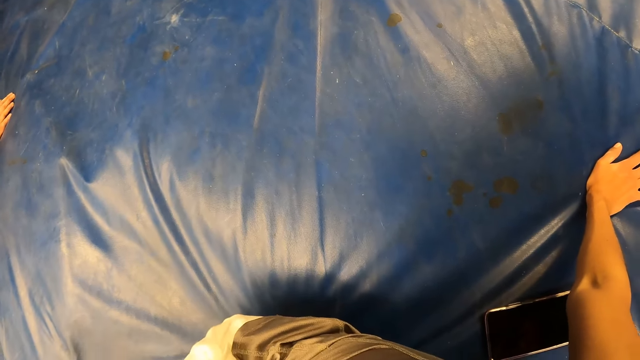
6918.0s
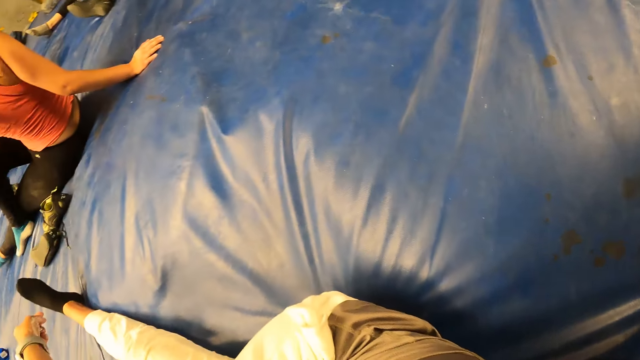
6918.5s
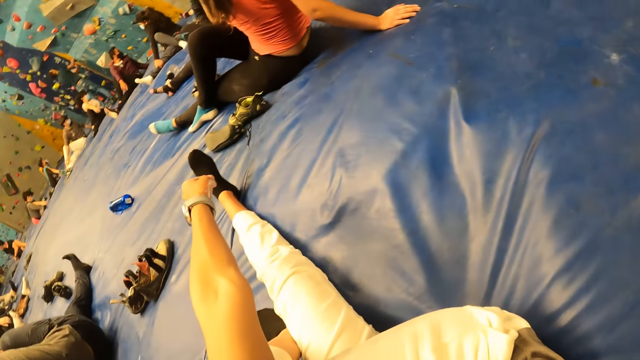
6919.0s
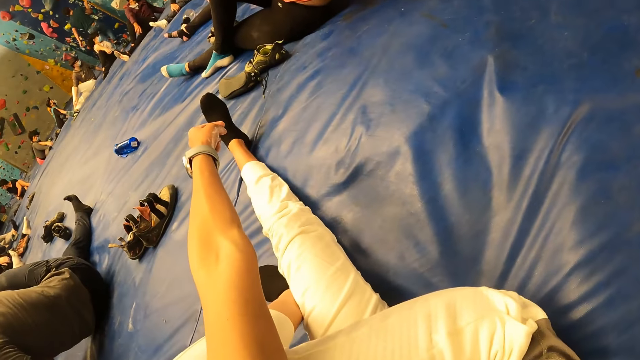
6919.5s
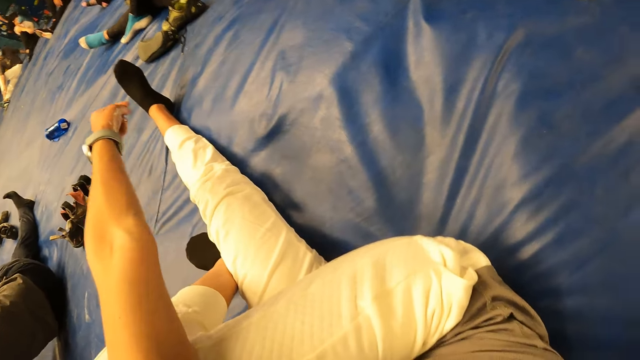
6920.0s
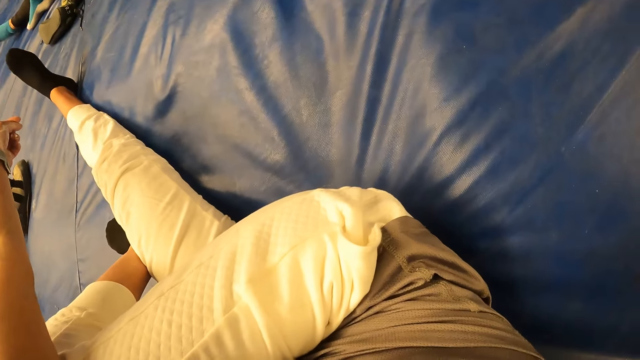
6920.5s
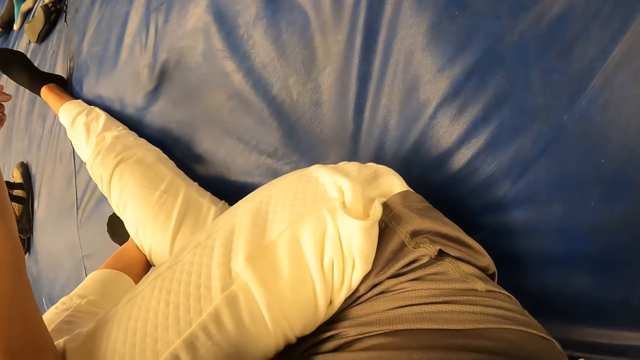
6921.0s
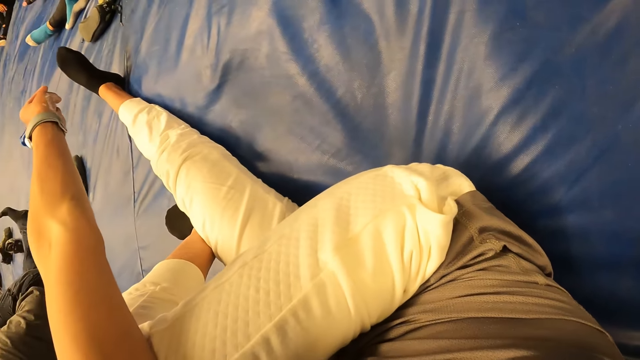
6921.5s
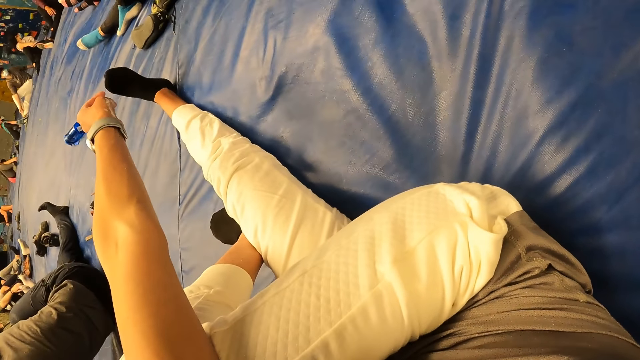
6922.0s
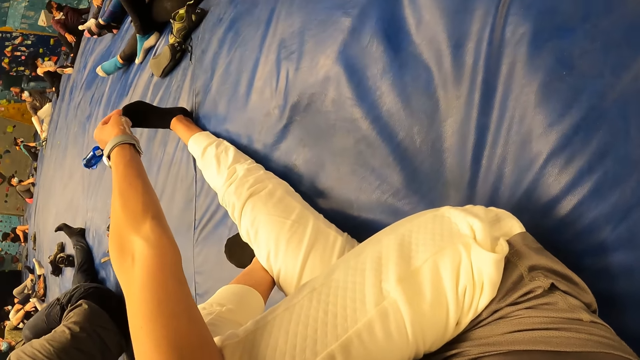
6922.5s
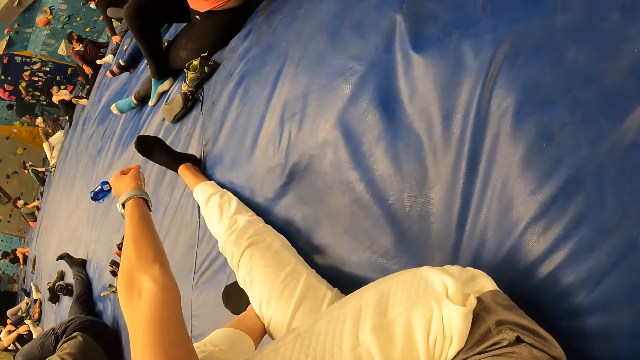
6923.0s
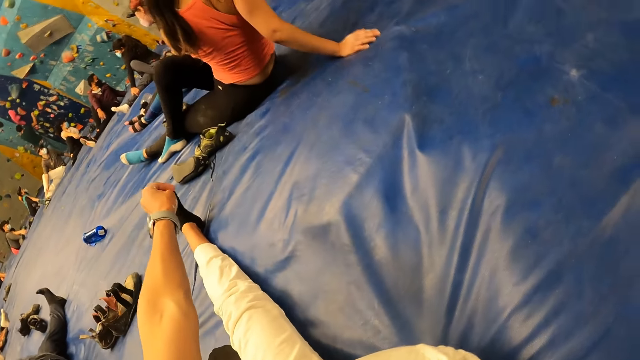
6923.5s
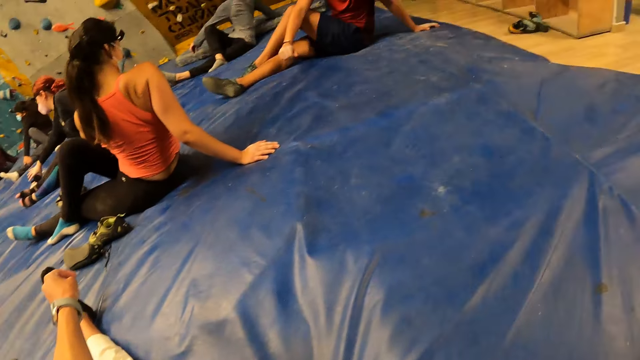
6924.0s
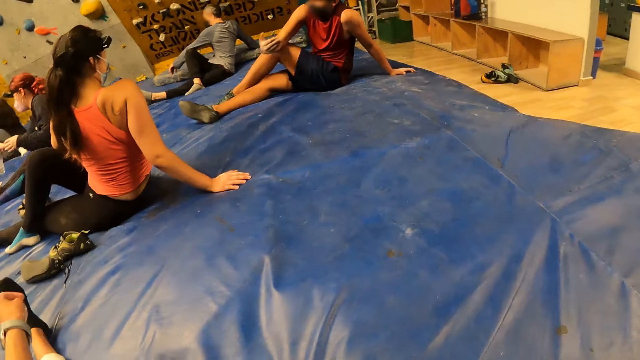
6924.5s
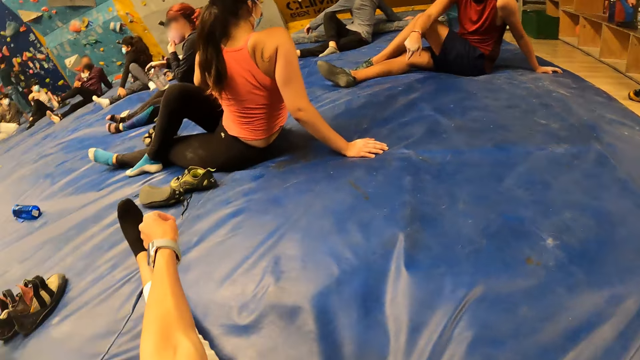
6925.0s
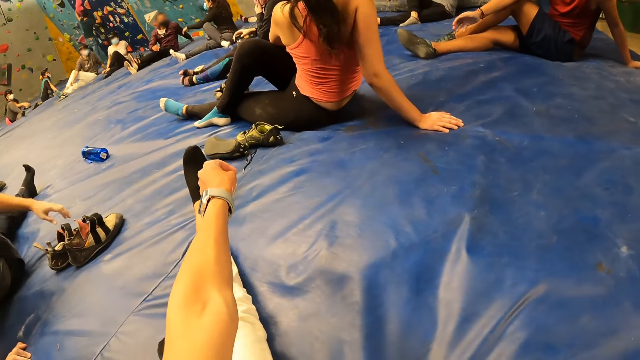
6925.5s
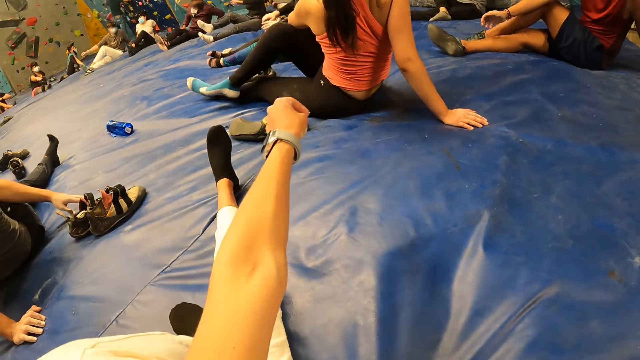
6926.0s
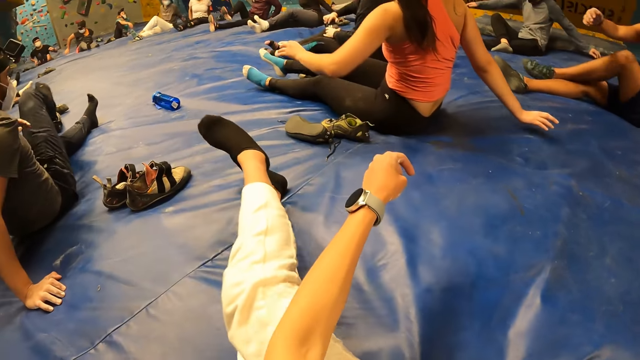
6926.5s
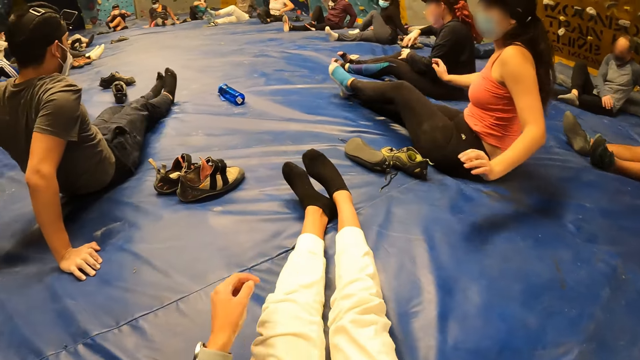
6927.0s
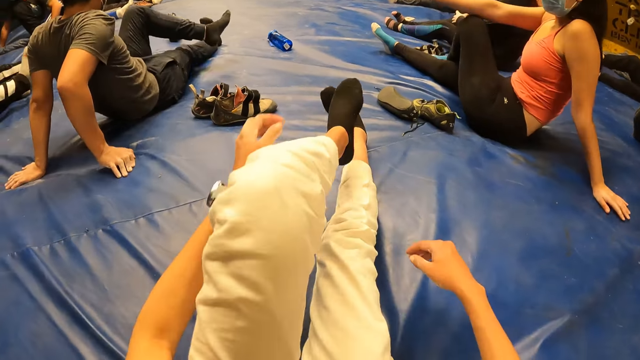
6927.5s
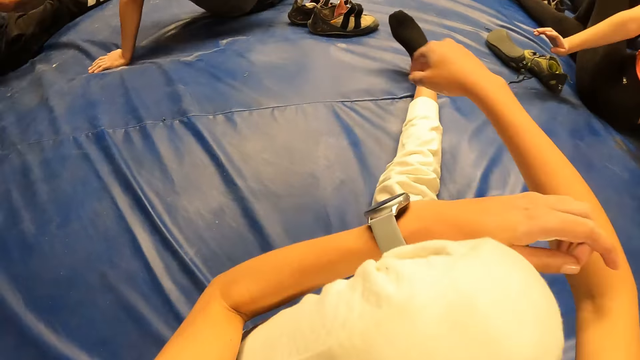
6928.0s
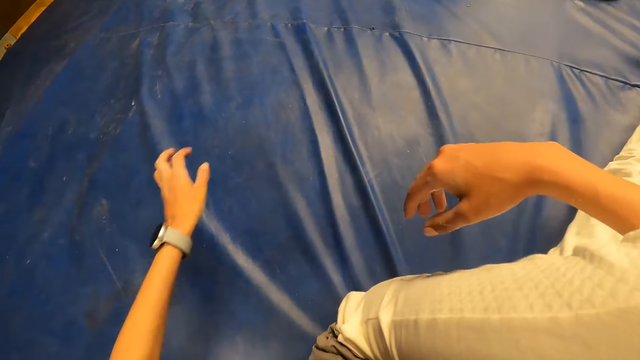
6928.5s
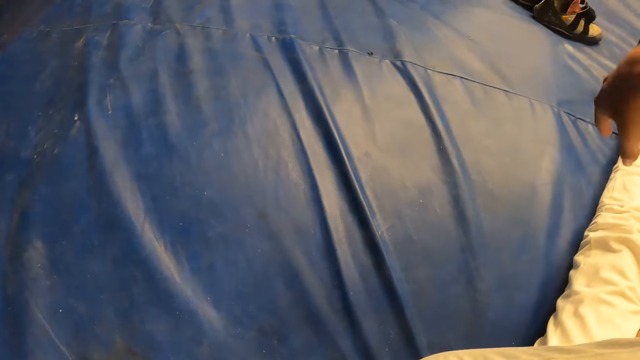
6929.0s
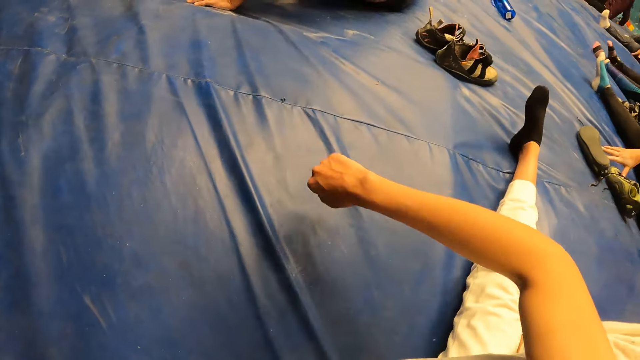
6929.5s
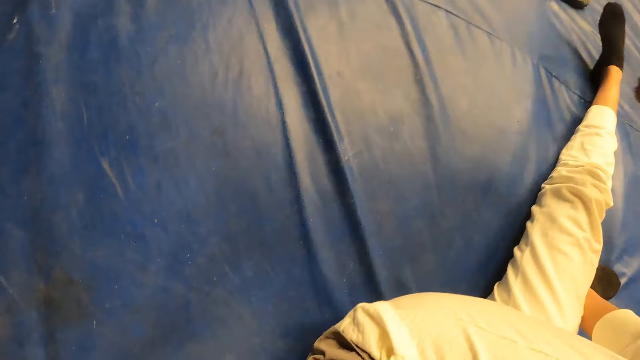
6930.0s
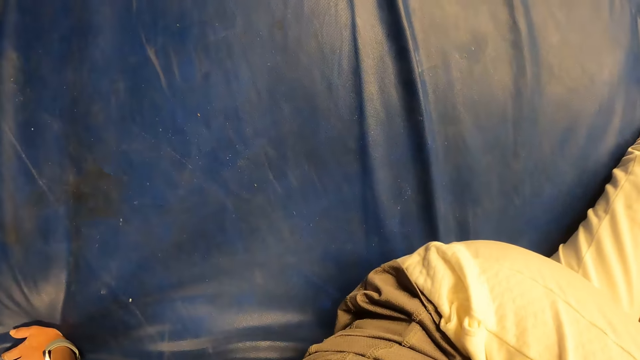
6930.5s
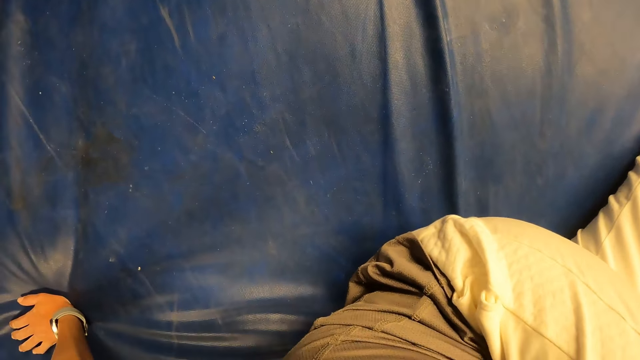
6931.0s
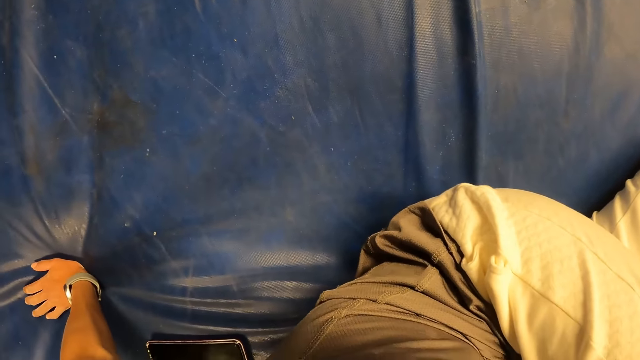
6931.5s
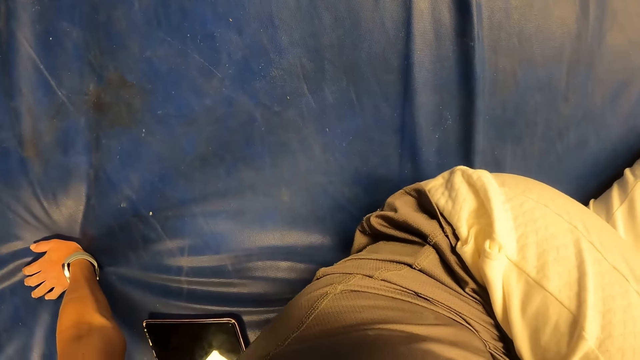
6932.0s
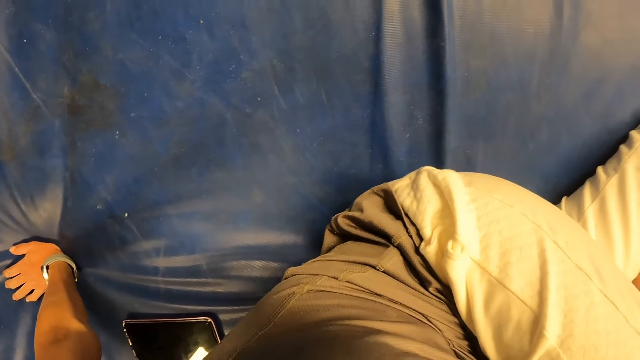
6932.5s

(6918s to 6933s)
The camera wearer looks around. He squeezes the right leg. He removes his right leg from his left hand. He moves the right leg. He places his right leg on the foam. He lifts his left leg from the foam. He moves both hands. He folds his right leg with his left hand. He pulls the left leg. He folds his right leg with his right hand. He squeezes the left leg. He removes his left hand from his left leg. He moves the left hand. He moves the right hand. He looks at the floor.

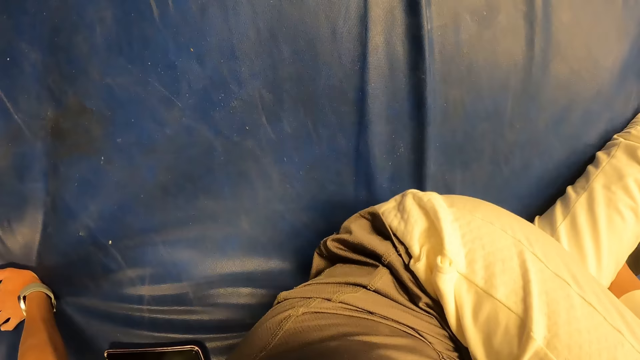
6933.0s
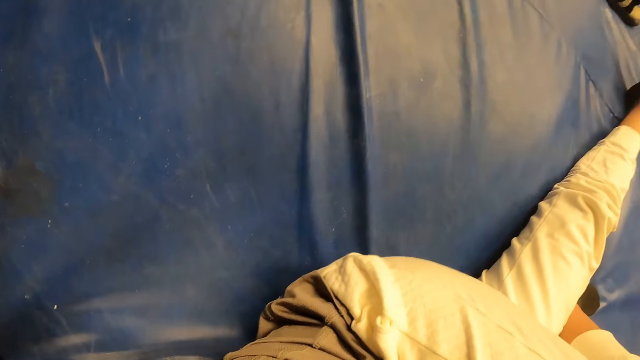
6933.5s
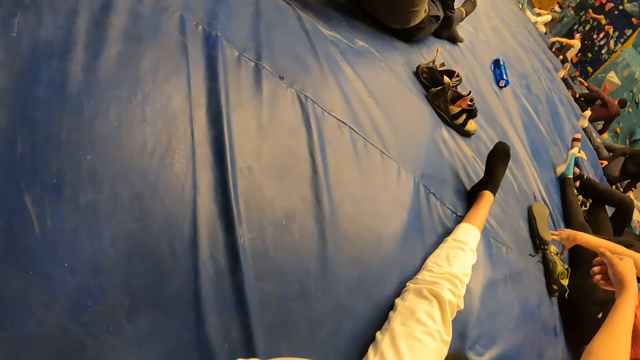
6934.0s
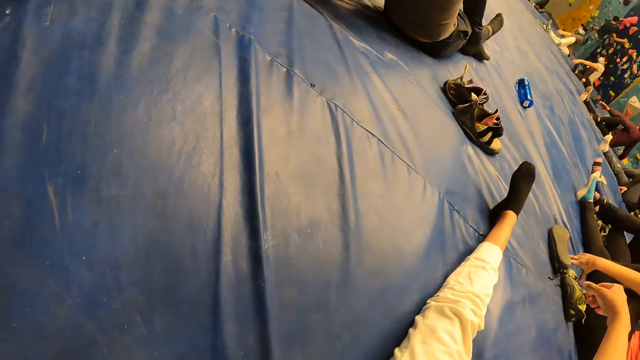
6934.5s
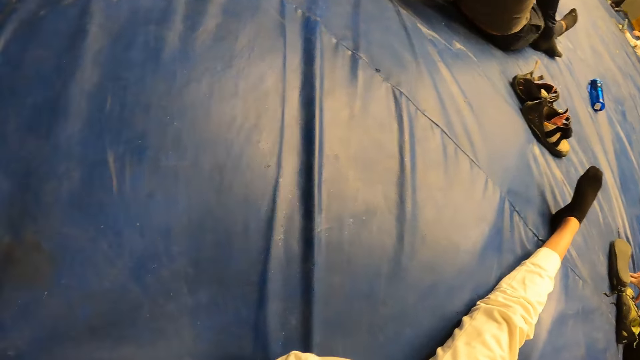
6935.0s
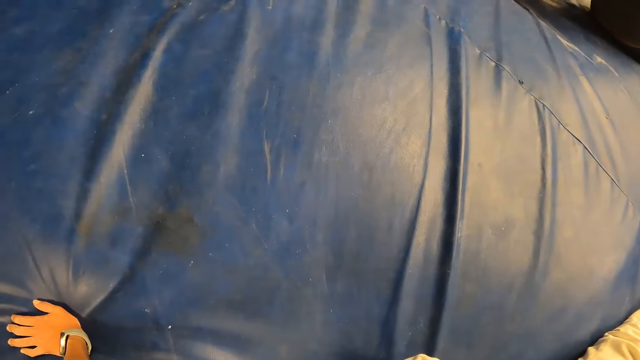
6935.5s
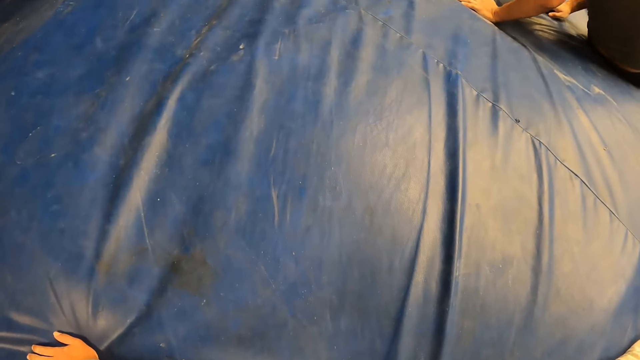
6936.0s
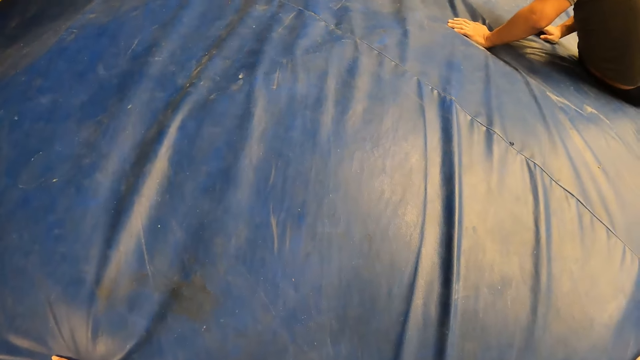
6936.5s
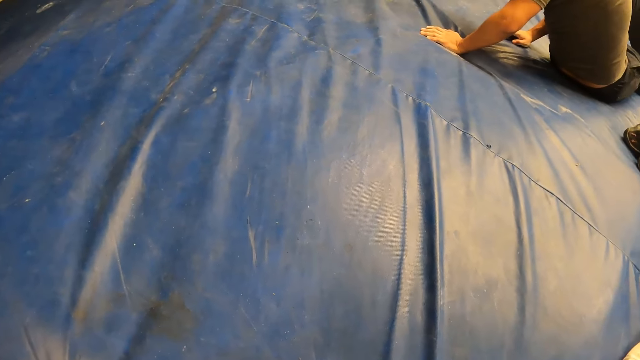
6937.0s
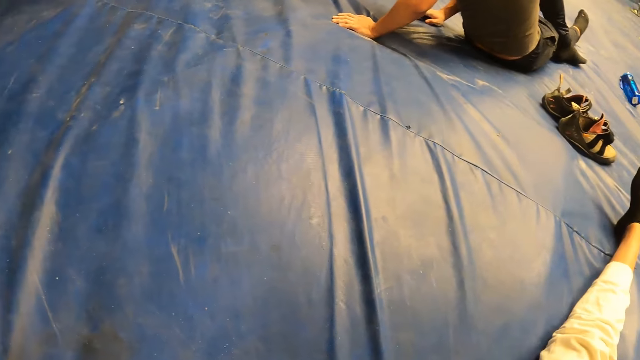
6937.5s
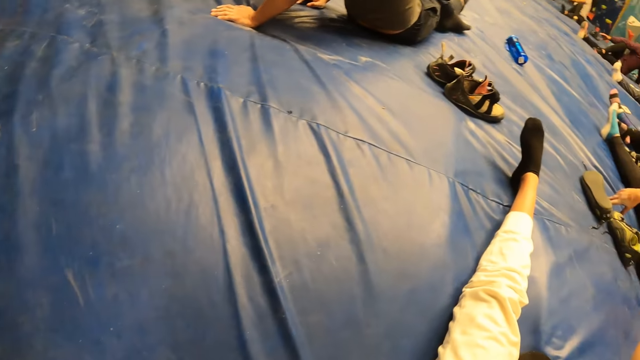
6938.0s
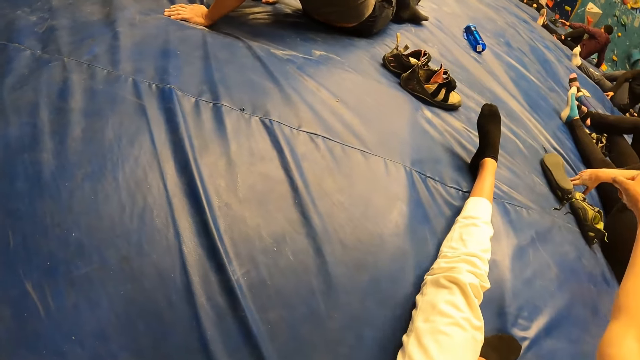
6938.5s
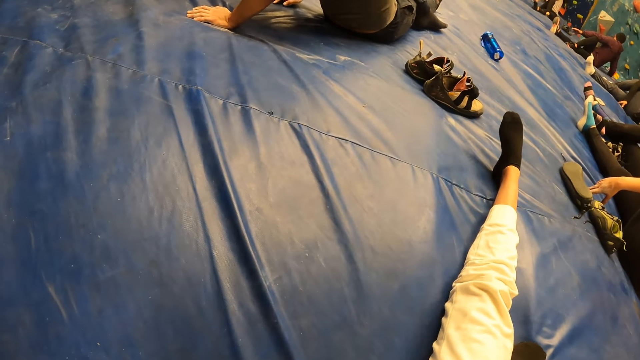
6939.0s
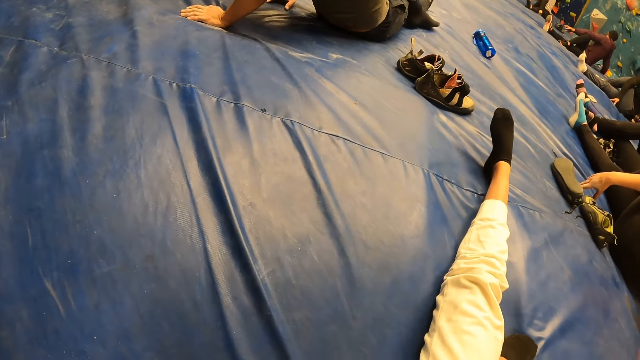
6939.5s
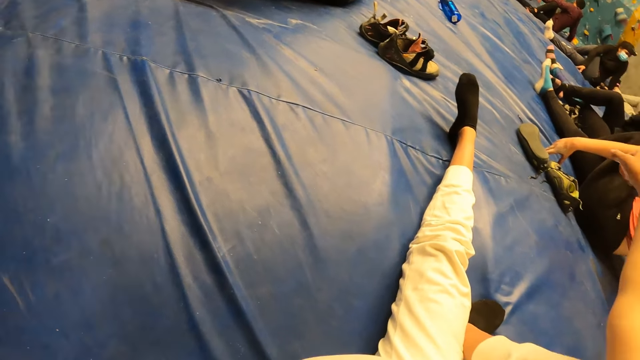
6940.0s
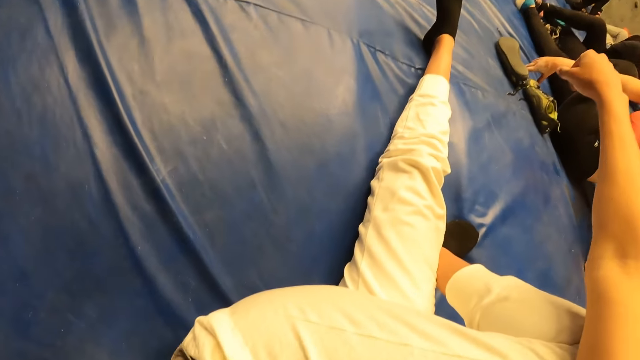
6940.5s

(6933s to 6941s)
The camera wearer looks around. They look at the floor. They look around.
